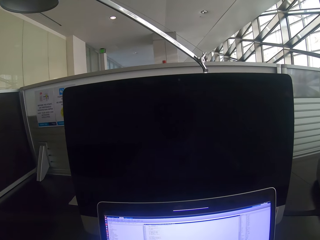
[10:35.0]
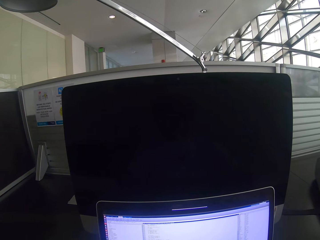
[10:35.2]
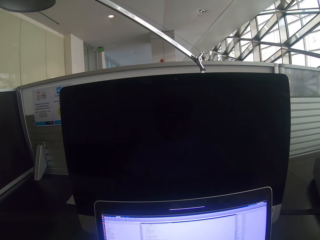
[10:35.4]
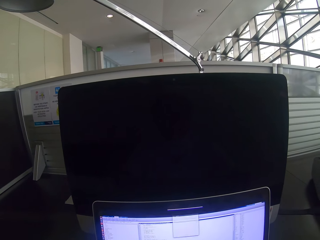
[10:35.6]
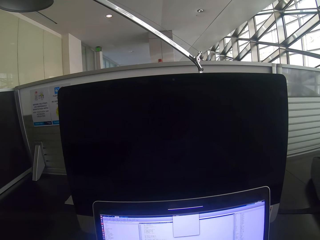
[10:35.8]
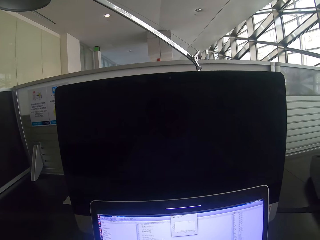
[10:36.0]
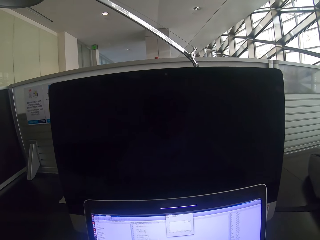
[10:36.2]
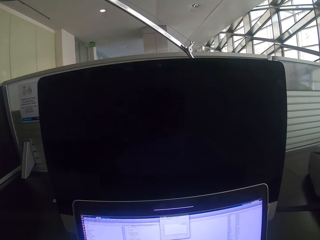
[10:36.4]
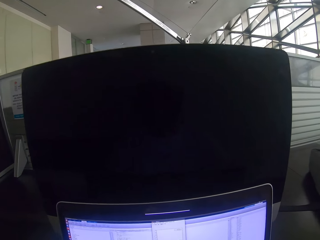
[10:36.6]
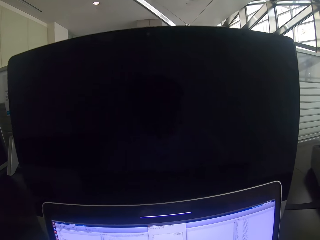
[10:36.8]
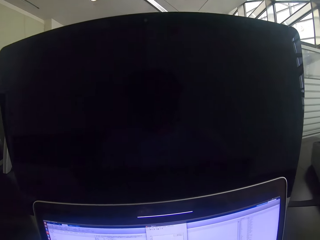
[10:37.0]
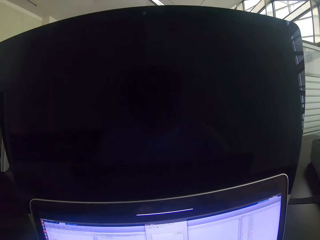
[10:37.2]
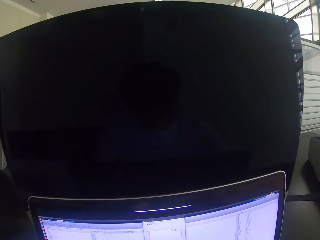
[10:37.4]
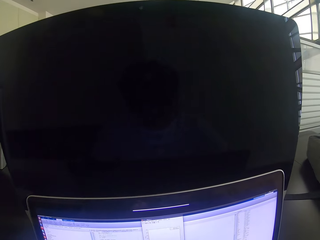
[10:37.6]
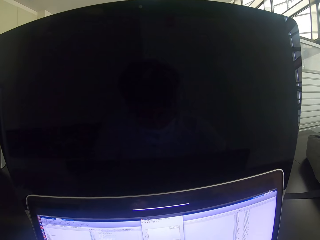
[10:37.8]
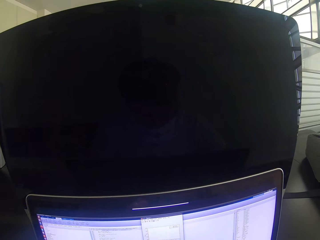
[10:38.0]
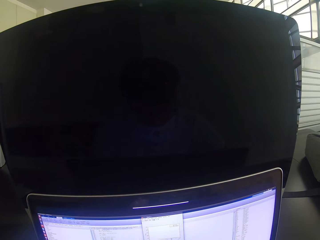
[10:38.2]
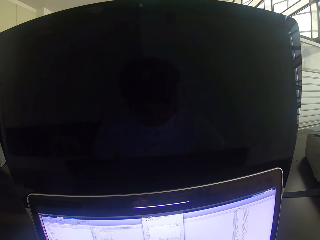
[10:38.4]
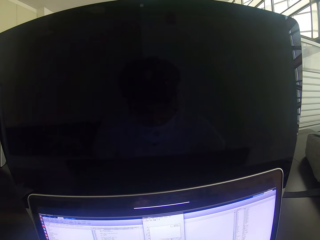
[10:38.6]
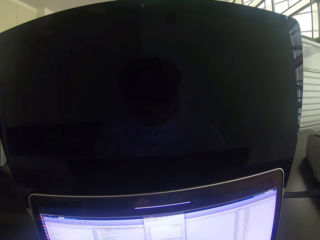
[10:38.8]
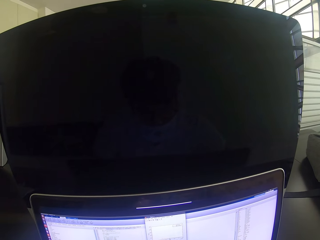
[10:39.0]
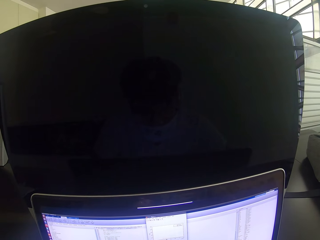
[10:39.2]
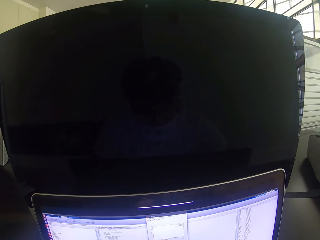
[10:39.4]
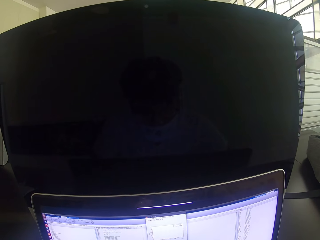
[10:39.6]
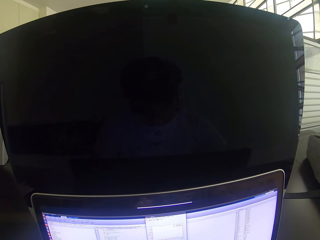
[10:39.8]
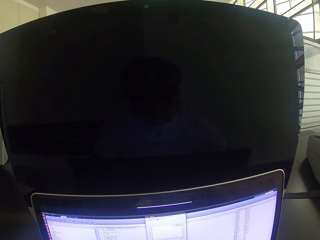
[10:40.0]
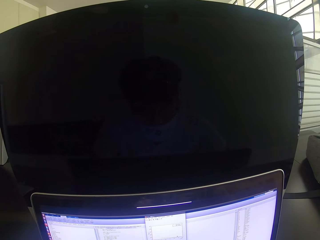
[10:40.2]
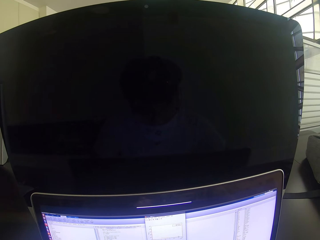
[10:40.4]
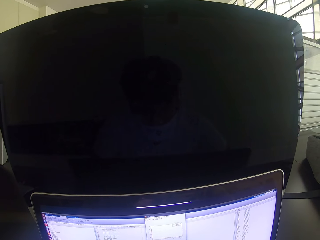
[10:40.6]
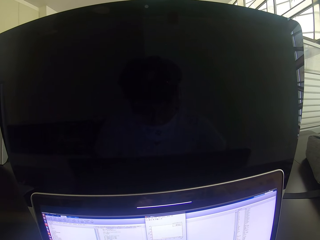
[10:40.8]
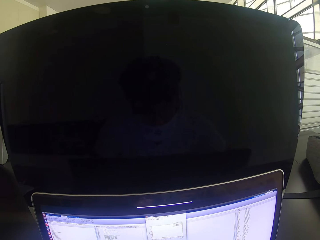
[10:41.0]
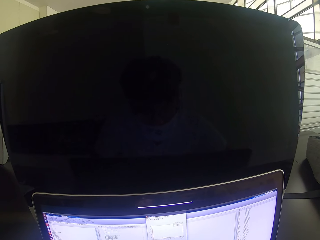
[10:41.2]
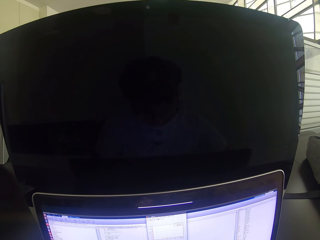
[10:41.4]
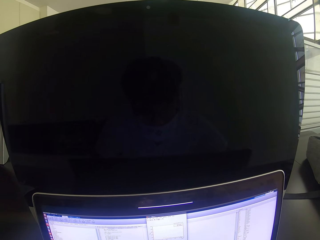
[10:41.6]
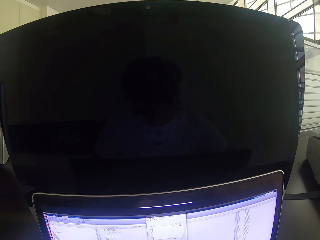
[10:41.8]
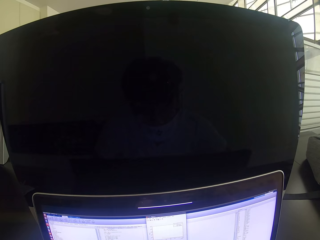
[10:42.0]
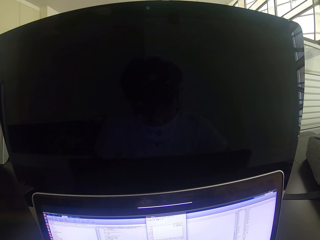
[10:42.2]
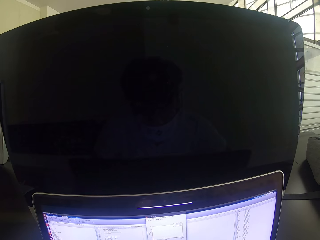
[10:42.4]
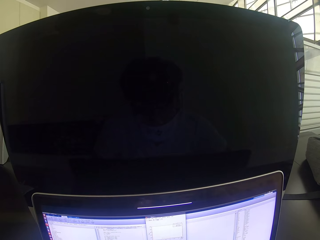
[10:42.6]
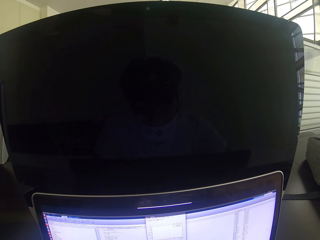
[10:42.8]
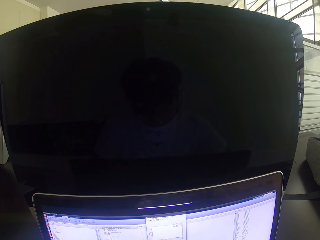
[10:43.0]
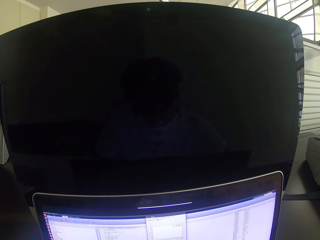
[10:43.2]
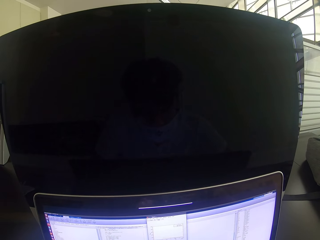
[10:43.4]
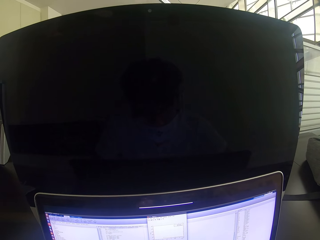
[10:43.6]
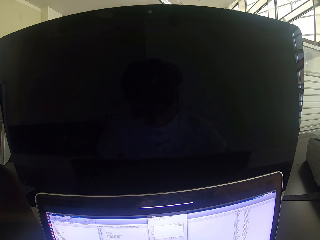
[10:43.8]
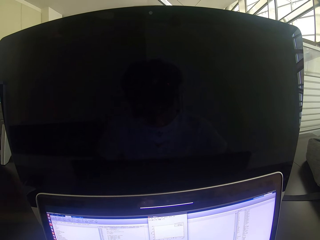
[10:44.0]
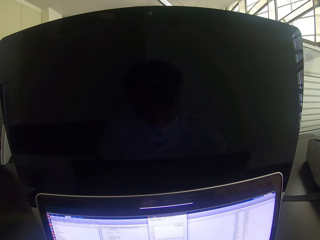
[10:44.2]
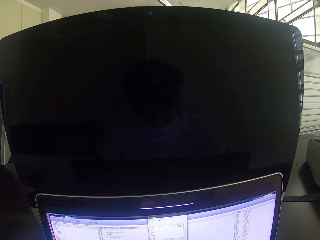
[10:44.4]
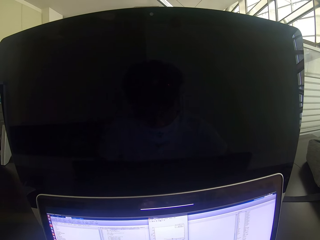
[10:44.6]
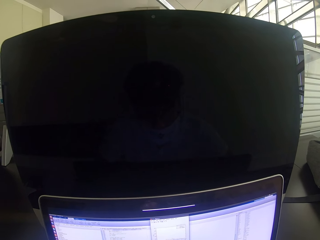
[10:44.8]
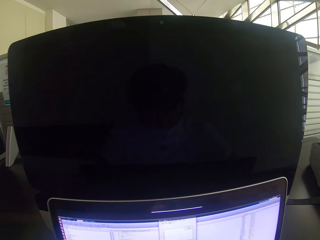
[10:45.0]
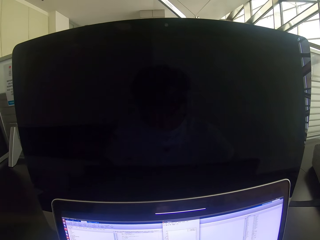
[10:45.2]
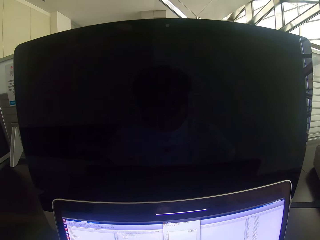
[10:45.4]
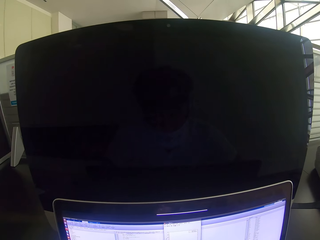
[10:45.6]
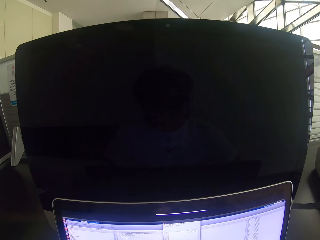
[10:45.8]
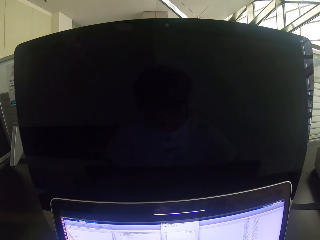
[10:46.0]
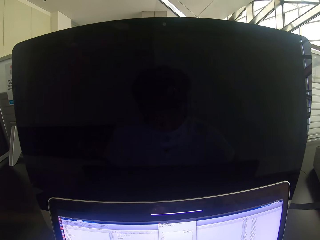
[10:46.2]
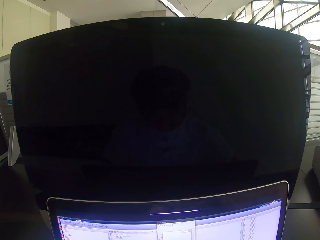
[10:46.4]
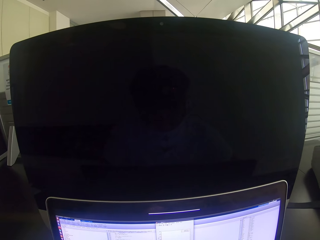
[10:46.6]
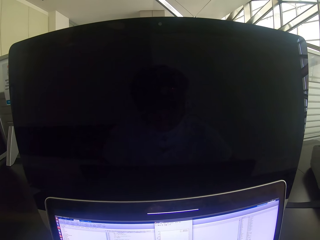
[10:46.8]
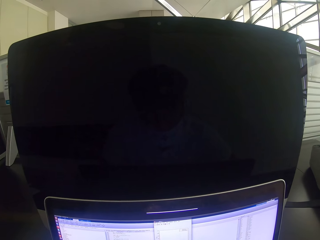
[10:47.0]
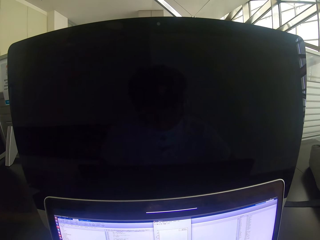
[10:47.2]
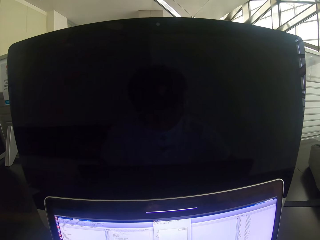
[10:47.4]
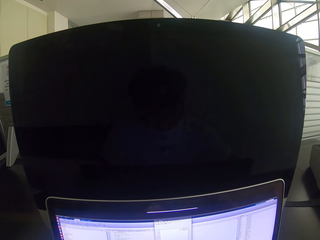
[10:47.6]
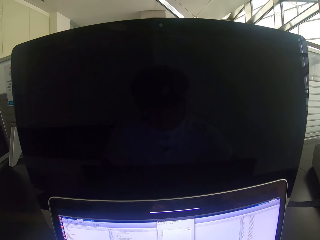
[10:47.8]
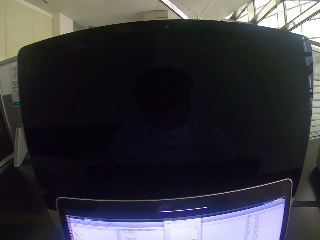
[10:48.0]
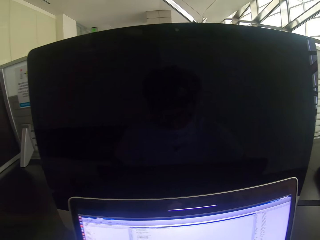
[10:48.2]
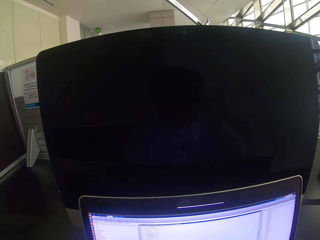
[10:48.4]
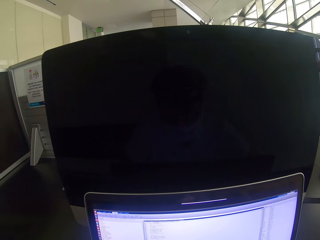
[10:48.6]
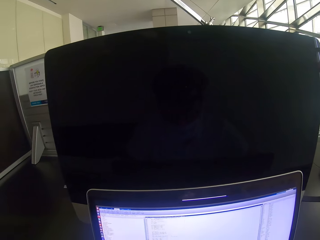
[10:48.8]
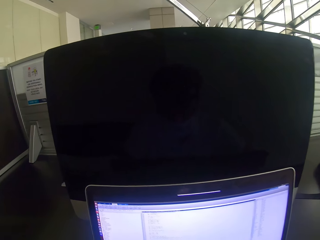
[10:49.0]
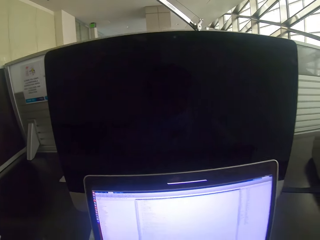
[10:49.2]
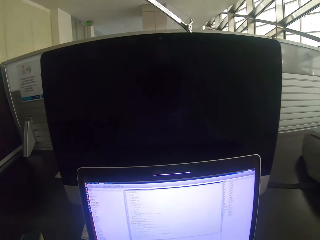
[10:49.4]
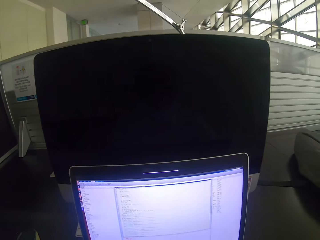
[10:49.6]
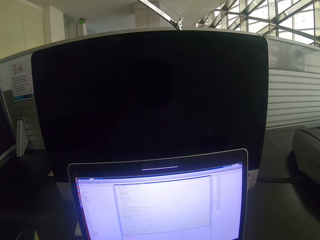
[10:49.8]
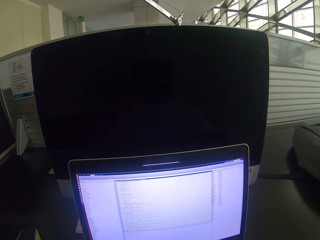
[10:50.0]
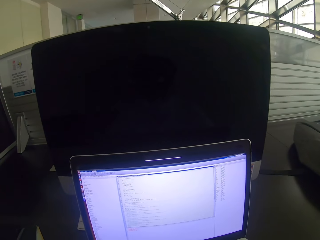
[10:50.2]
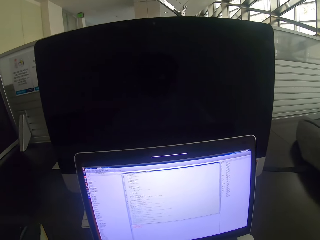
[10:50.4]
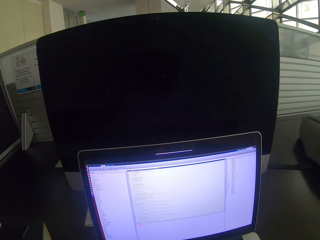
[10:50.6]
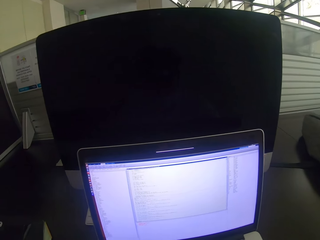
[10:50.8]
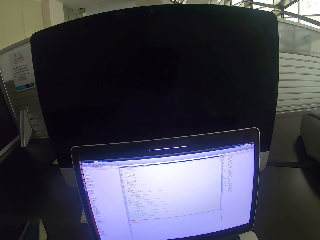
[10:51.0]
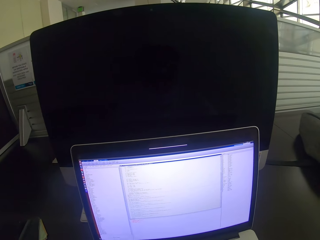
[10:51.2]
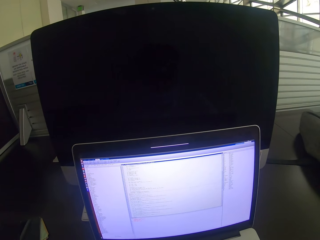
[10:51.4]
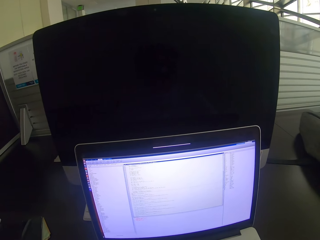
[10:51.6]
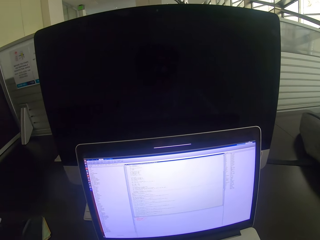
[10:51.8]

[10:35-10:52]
The camera wearer stares at the laptop. They move closer to the computer. They move slightly away from the computer.

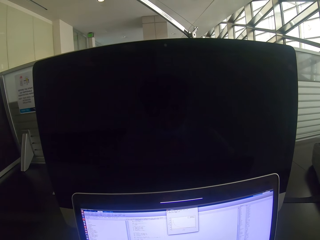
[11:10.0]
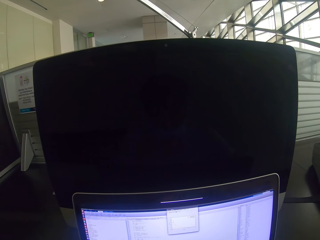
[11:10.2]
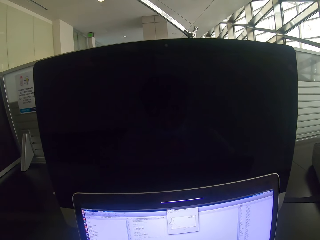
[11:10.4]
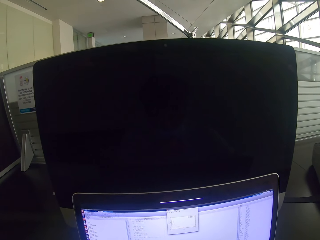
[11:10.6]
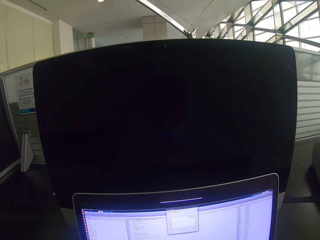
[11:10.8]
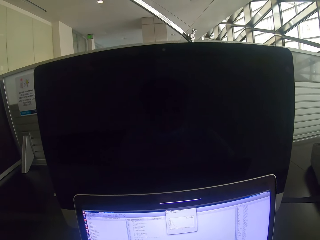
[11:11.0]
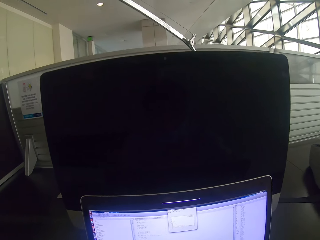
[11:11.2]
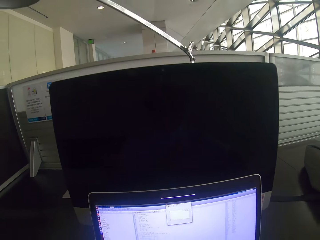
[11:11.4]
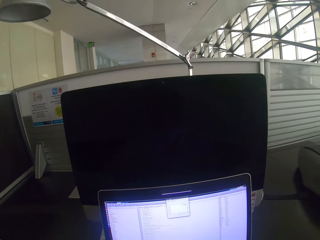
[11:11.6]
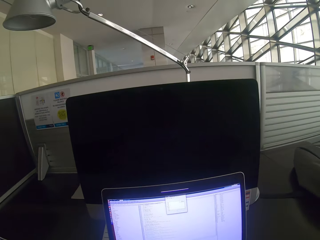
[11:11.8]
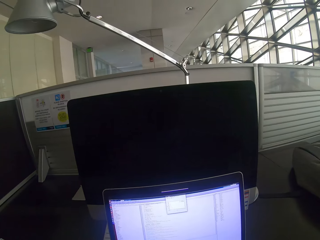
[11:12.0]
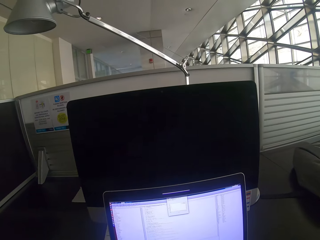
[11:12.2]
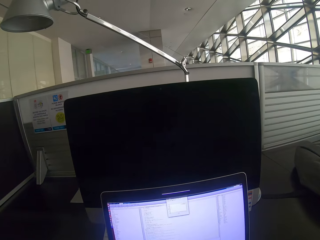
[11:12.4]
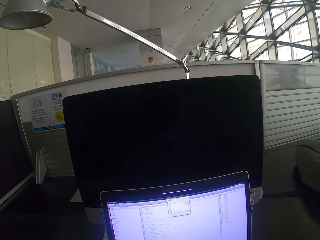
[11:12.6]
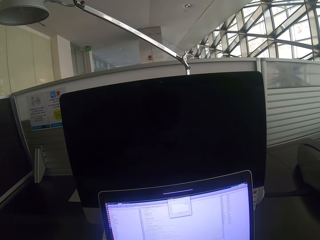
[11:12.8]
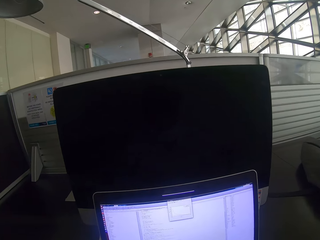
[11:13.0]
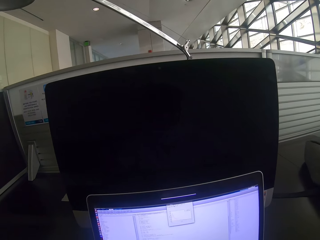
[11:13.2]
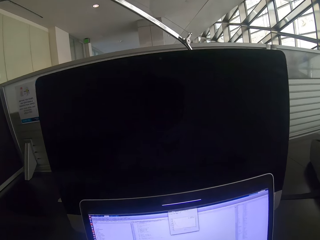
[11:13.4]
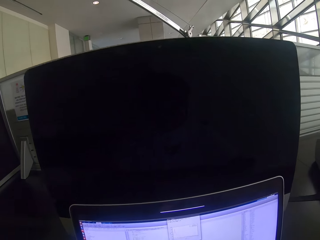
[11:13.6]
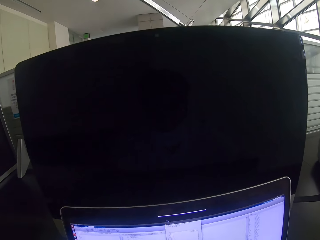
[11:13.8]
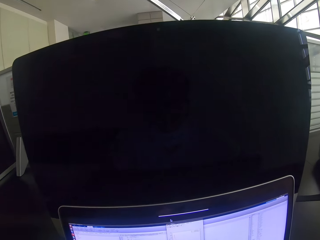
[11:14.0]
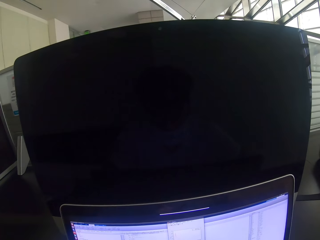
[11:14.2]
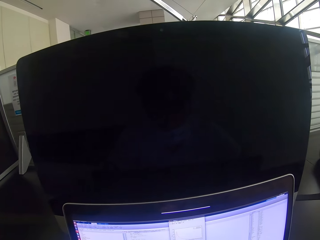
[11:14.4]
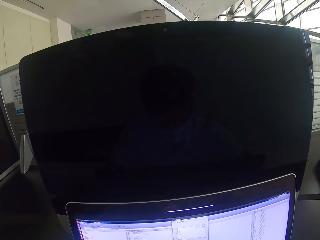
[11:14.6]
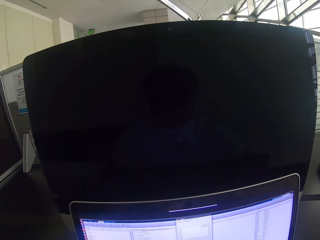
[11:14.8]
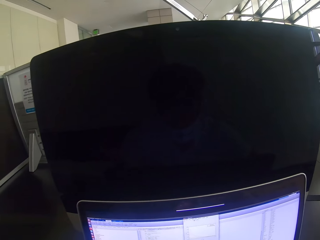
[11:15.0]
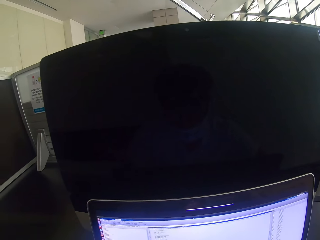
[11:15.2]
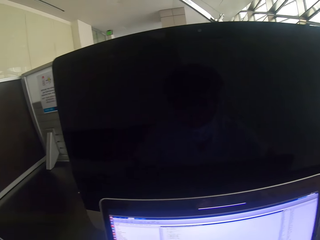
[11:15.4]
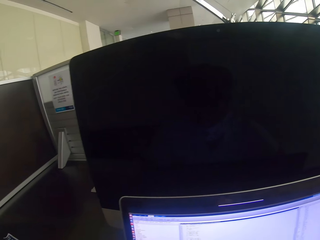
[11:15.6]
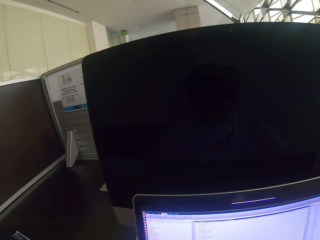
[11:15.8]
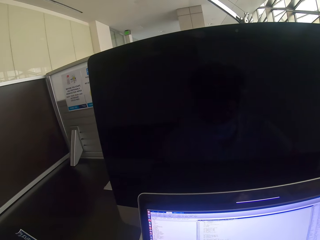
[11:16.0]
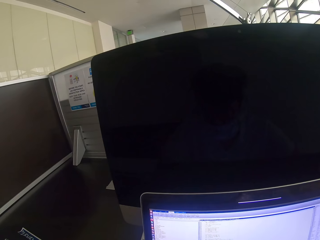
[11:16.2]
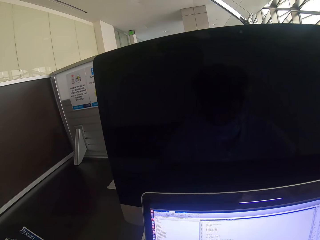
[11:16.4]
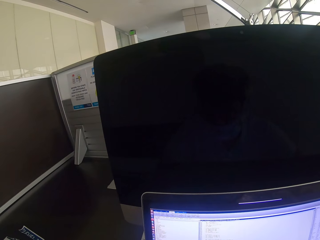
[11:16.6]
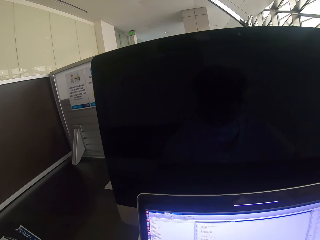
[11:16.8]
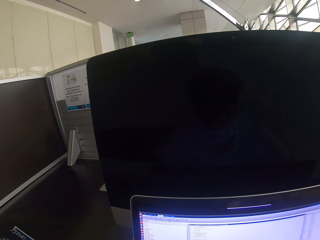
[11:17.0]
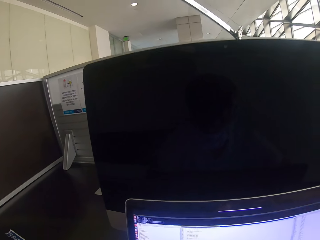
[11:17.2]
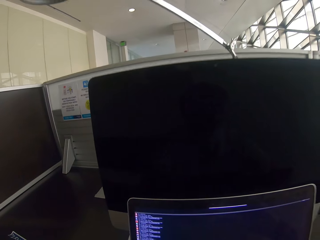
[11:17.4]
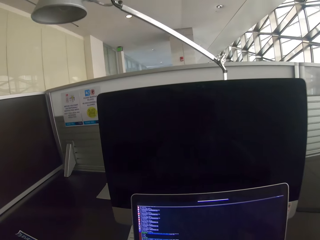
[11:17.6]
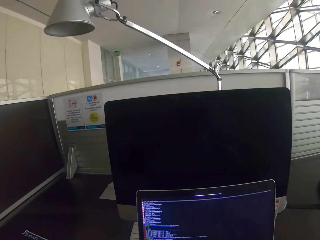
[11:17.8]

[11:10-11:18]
The camera wearer stares at the laptop. They scroll the mouse. They stare at the laptop.
